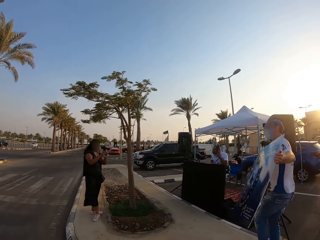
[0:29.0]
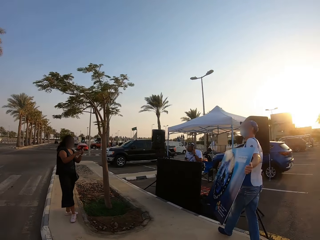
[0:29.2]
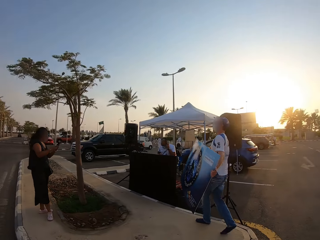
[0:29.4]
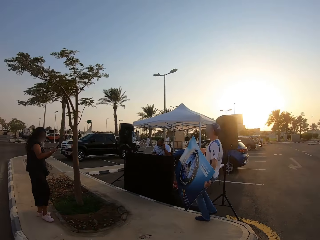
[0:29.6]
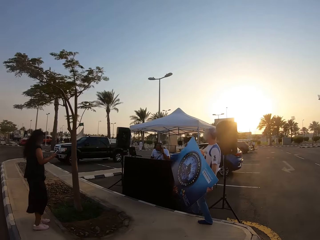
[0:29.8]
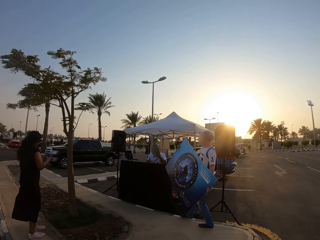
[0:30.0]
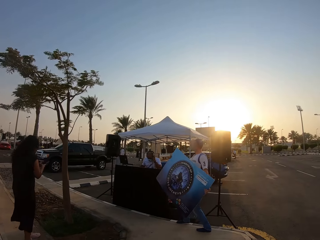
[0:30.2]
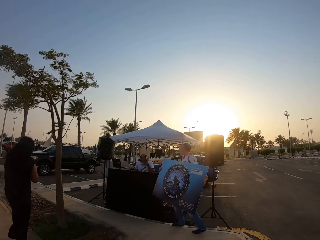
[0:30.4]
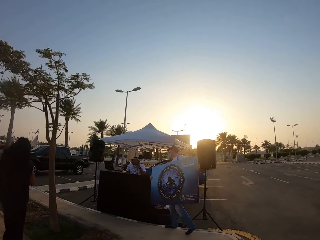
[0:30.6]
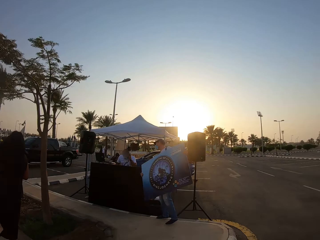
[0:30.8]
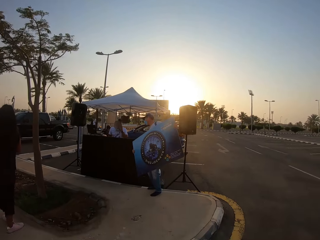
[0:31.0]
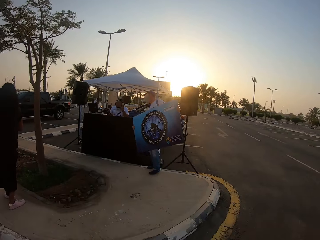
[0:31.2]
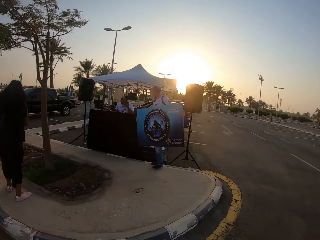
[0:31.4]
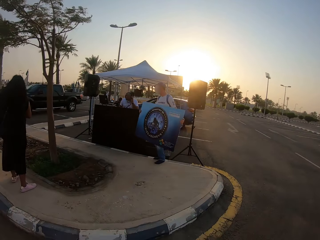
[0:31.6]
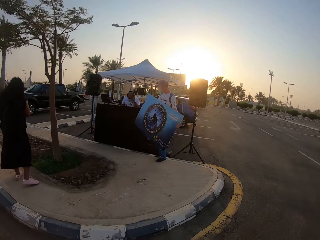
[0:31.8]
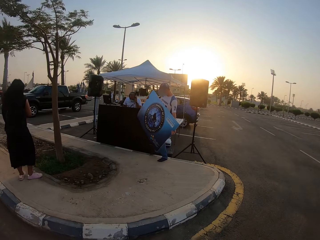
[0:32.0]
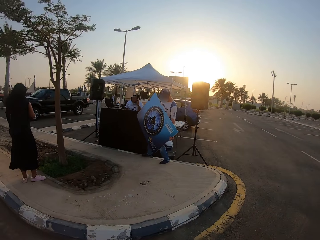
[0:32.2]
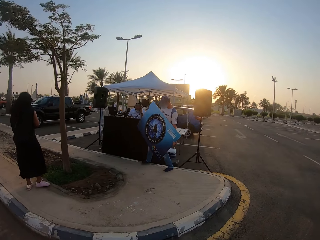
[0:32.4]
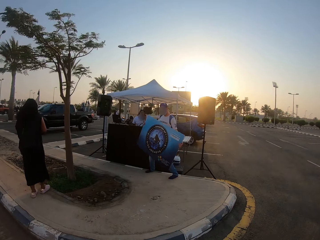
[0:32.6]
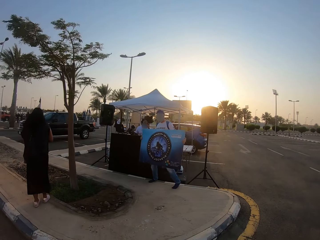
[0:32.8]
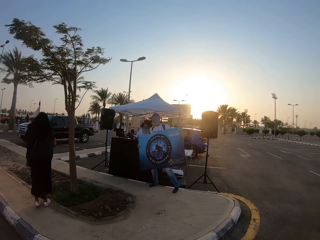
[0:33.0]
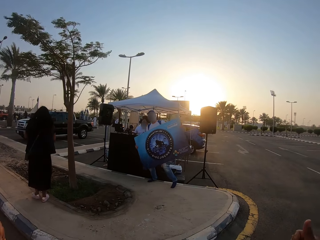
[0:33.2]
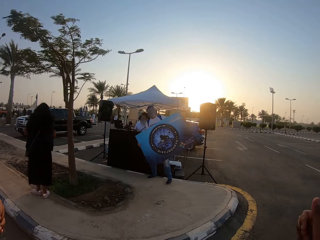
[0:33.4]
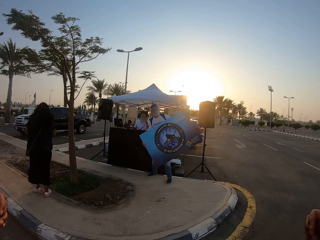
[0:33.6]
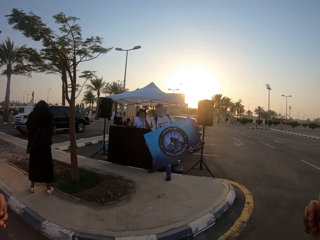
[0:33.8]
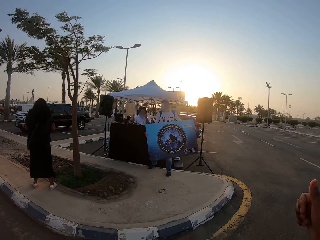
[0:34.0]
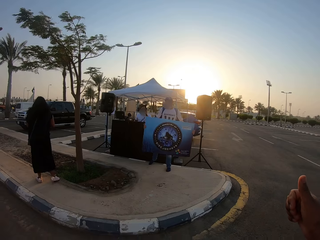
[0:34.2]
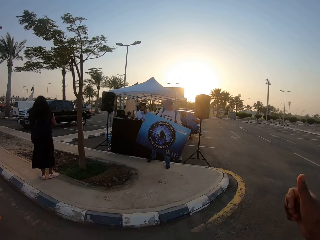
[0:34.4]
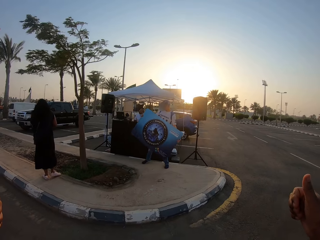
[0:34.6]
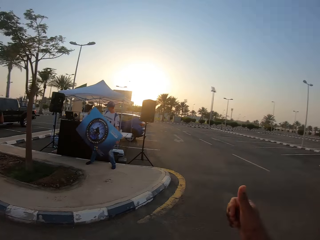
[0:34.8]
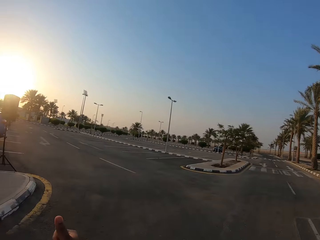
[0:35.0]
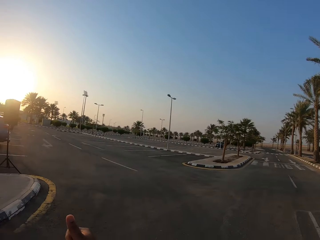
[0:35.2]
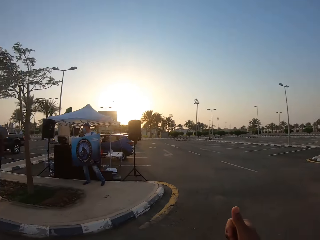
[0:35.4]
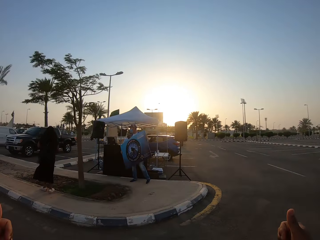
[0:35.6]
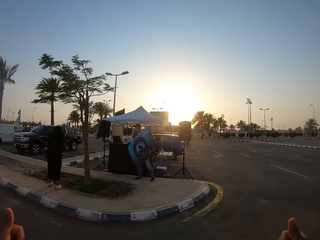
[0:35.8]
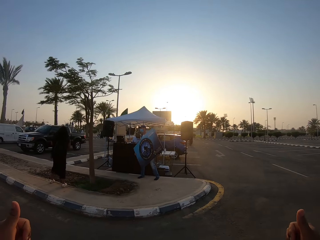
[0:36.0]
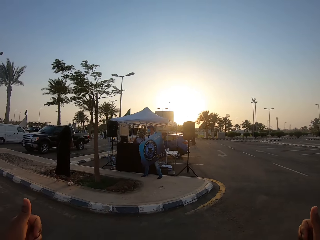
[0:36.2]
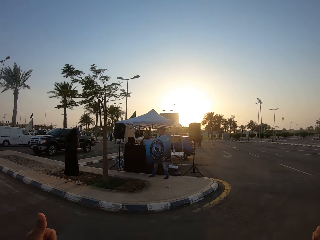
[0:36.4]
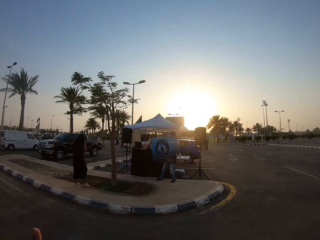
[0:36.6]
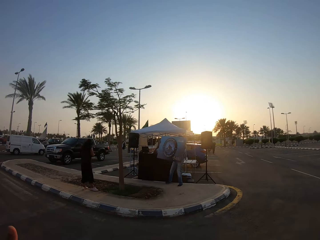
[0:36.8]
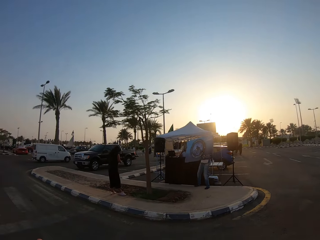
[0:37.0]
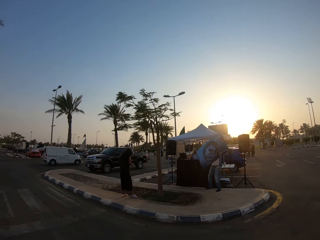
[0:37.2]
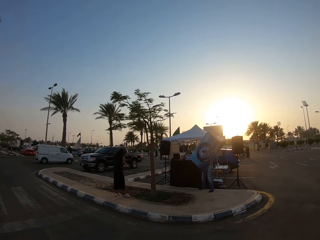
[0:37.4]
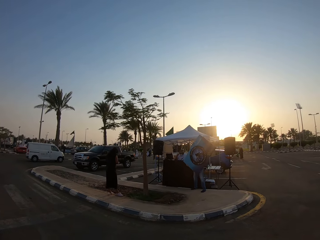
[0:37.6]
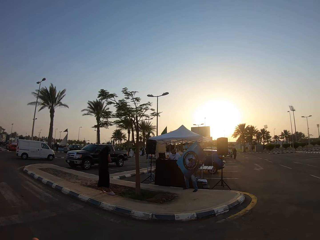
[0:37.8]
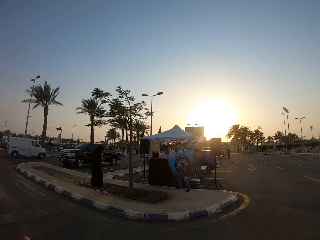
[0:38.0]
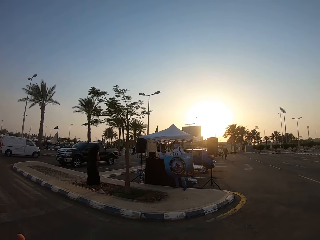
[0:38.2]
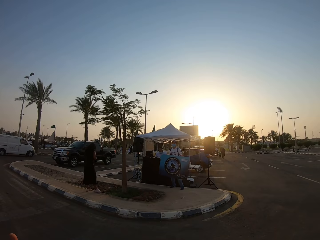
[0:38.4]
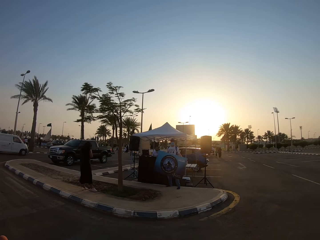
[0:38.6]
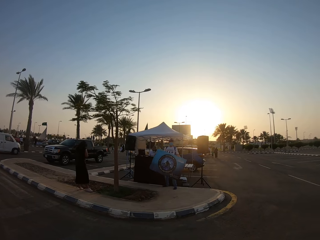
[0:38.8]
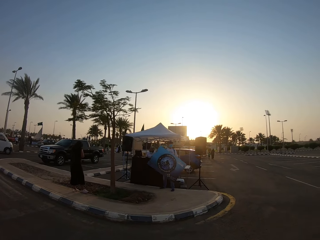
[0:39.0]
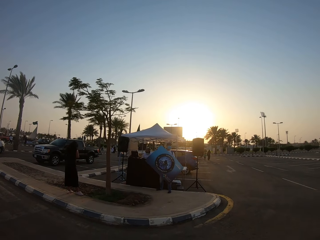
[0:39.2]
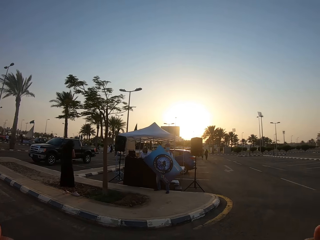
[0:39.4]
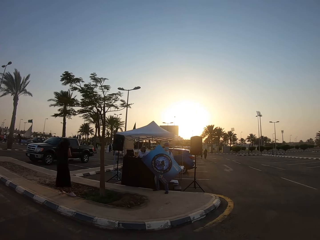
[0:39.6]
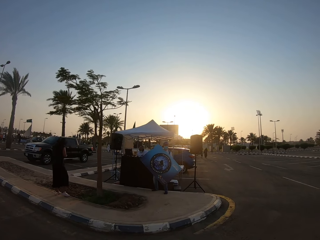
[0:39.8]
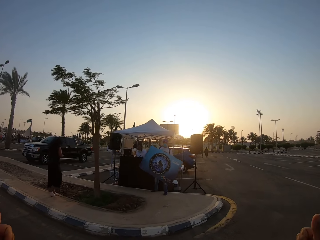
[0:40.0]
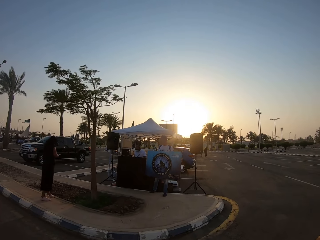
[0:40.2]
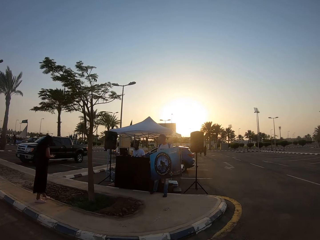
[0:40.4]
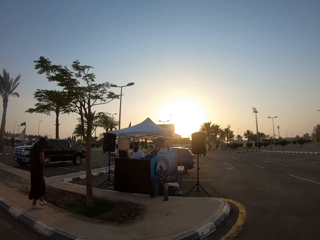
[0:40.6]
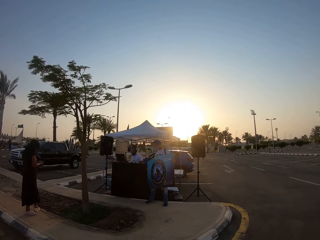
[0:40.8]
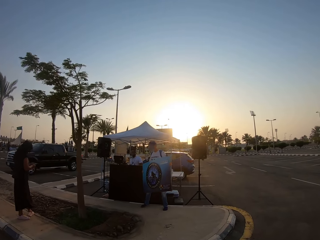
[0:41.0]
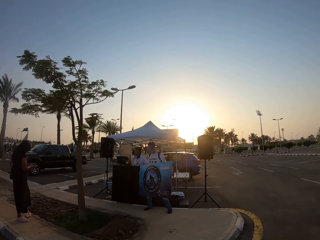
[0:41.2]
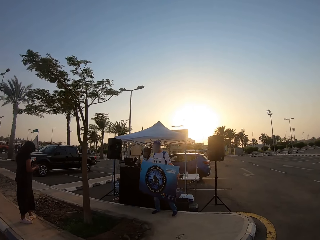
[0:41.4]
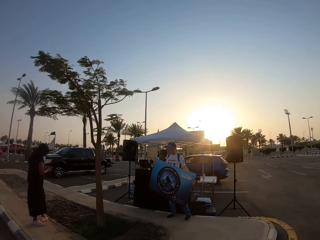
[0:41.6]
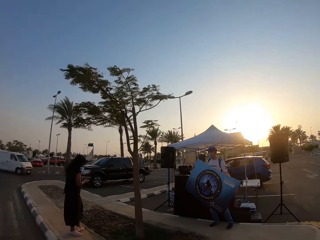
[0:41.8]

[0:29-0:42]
A person dances with the poster. Another person dances. The camera wearer shows the first person thumbs up. The first person dances with the poster.
